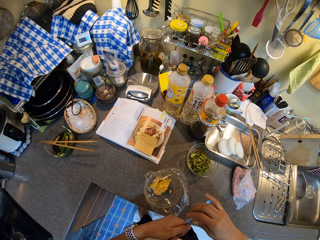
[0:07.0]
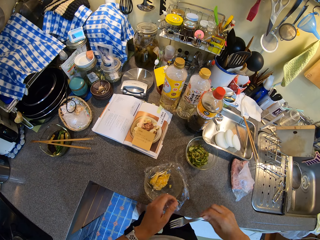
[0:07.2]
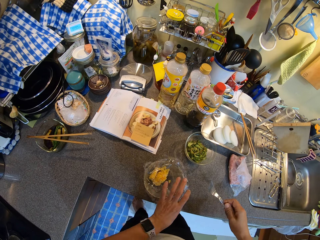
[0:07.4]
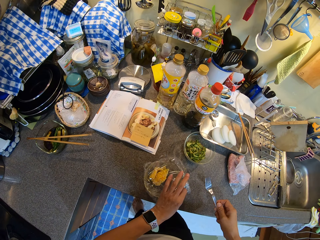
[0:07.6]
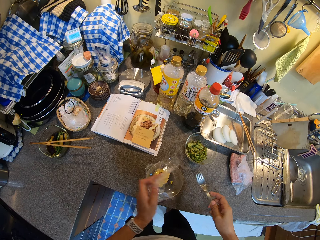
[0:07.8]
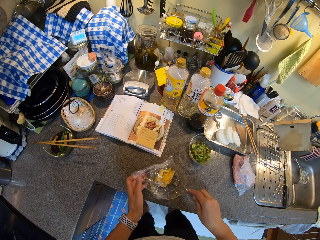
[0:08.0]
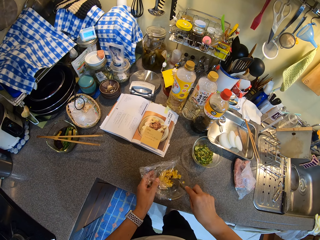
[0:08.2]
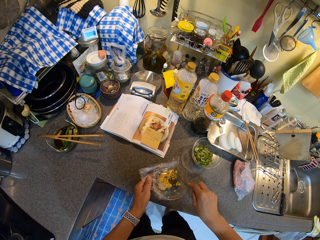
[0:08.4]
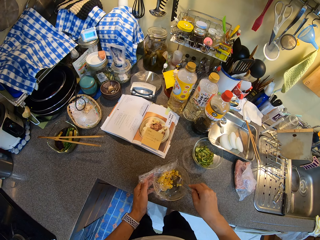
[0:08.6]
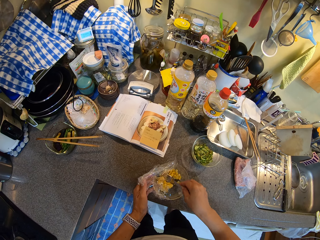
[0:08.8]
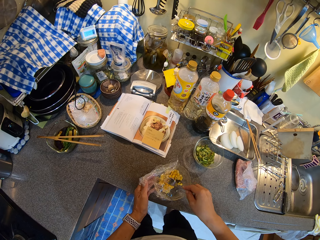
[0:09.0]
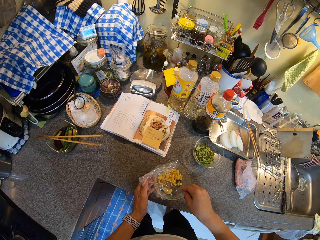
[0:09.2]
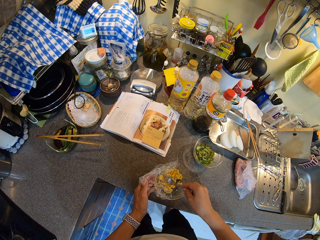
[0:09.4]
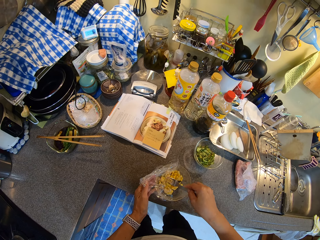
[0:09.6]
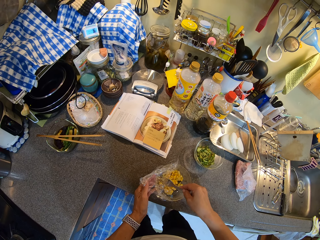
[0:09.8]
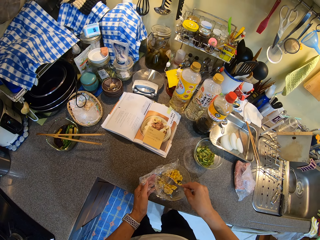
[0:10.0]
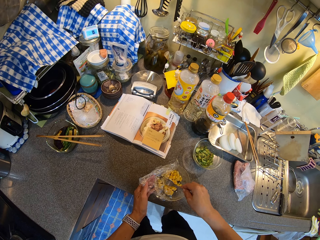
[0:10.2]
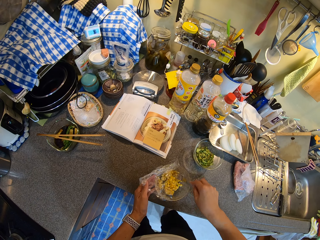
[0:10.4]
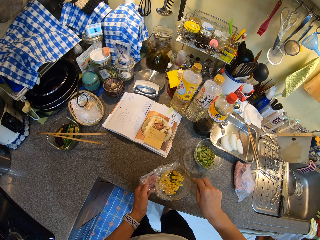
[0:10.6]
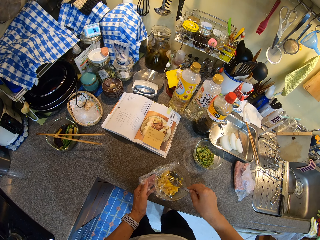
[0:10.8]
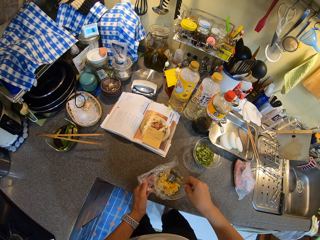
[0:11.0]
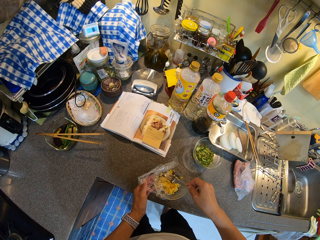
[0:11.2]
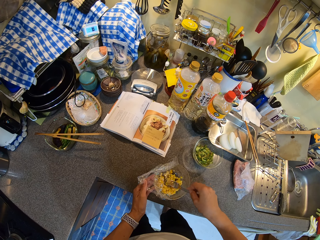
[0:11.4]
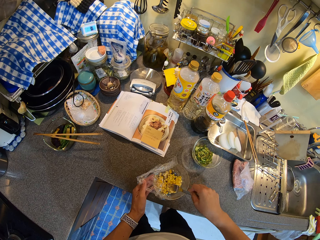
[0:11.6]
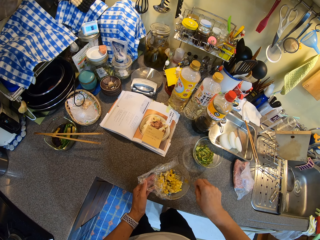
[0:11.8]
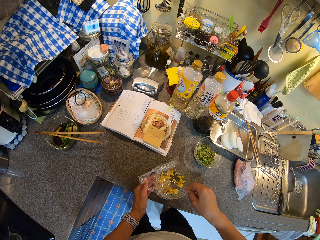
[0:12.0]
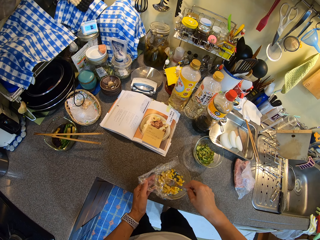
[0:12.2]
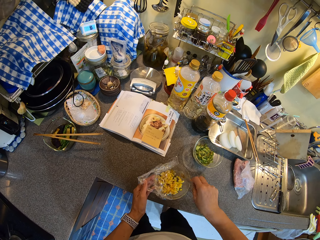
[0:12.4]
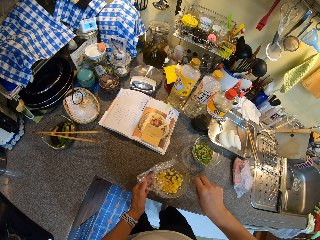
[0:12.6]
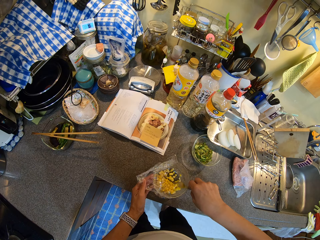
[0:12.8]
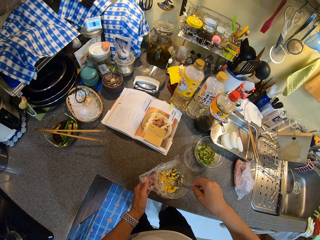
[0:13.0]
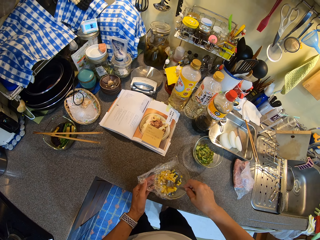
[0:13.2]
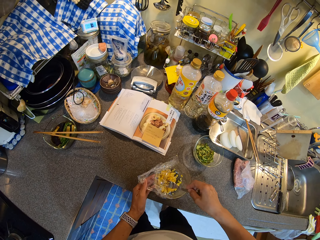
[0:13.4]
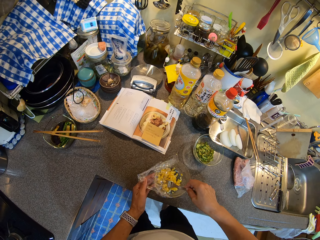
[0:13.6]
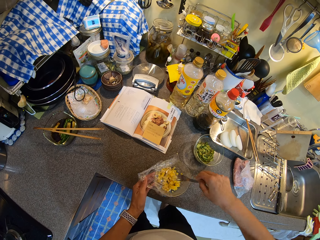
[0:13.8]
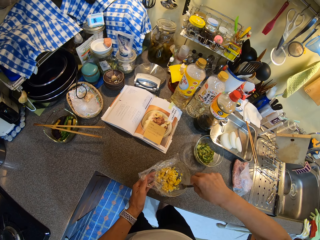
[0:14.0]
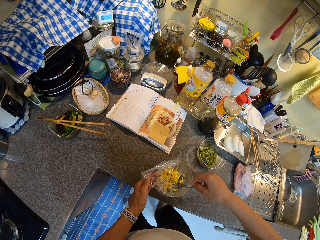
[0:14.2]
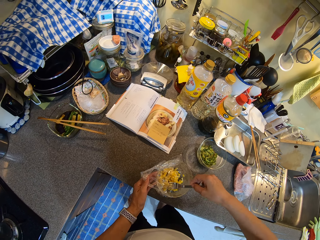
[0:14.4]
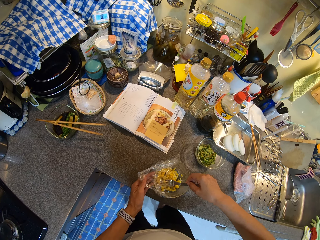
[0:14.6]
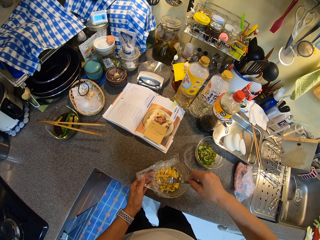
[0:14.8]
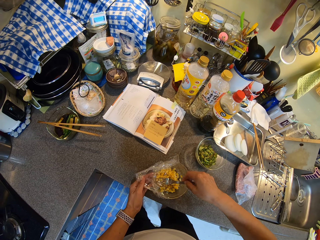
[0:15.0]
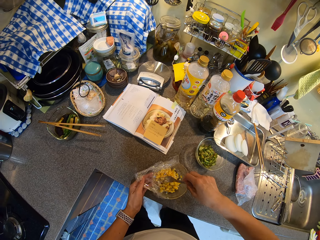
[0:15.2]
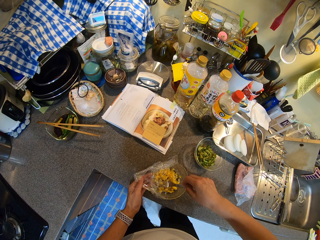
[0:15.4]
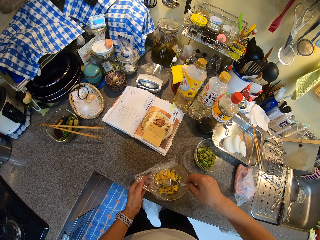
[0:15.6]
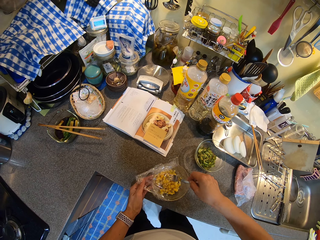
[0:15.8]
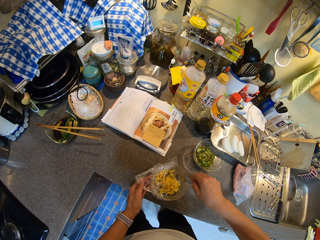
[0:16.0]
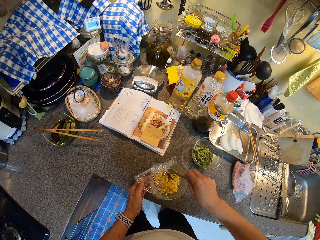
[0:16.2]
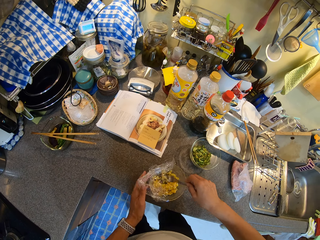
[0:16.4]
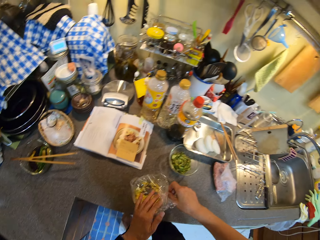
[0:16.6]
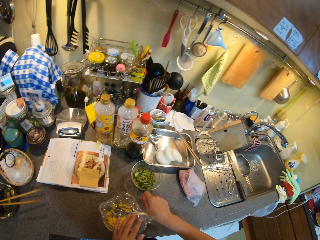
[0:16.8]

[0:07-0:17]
The camera wearer removes the cling film on the bowl. They stir a food in the bowl. They mash the cheese.

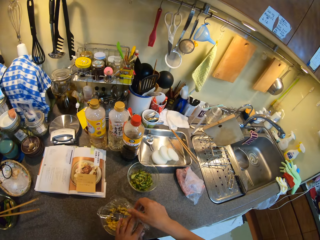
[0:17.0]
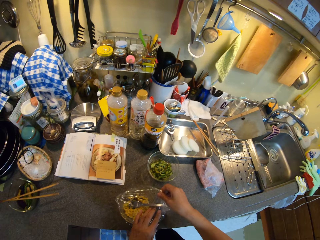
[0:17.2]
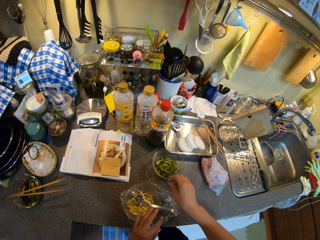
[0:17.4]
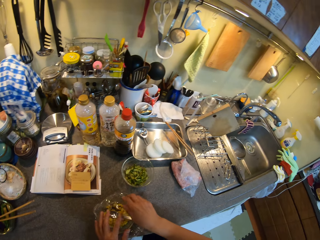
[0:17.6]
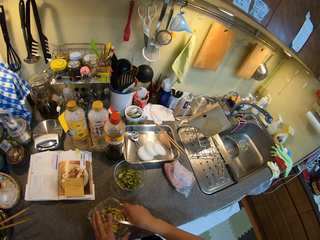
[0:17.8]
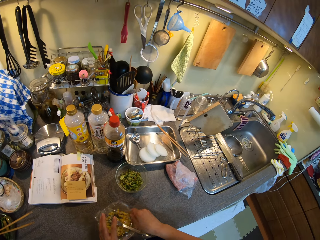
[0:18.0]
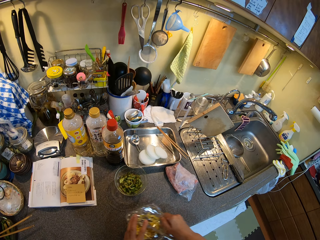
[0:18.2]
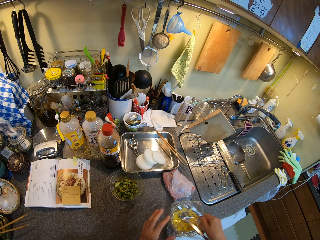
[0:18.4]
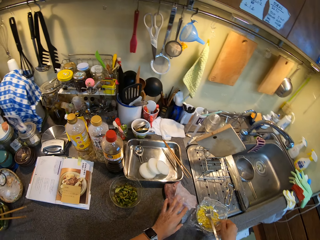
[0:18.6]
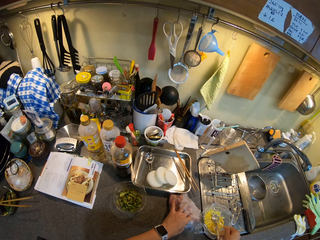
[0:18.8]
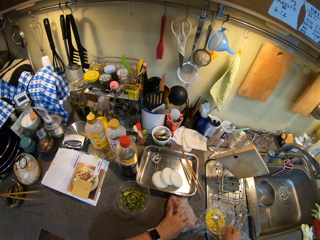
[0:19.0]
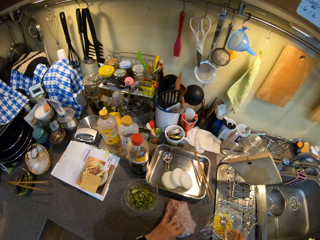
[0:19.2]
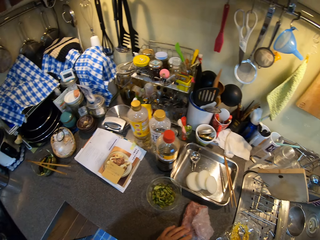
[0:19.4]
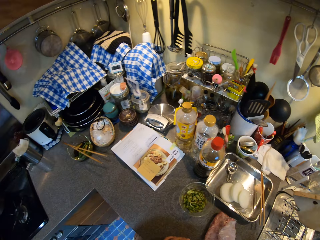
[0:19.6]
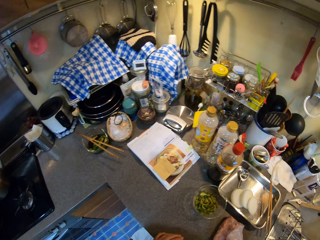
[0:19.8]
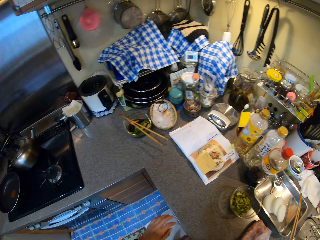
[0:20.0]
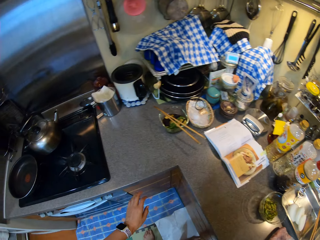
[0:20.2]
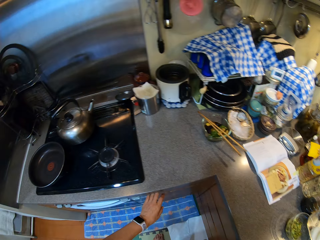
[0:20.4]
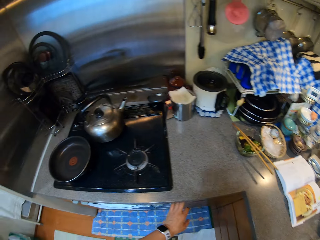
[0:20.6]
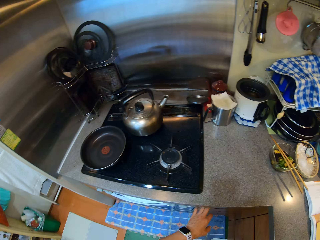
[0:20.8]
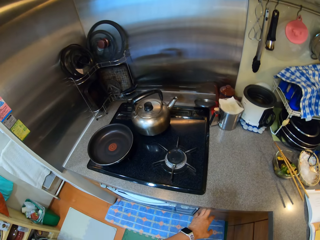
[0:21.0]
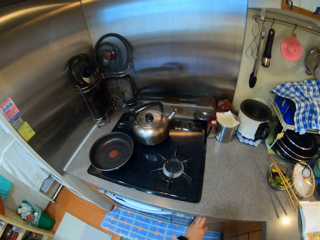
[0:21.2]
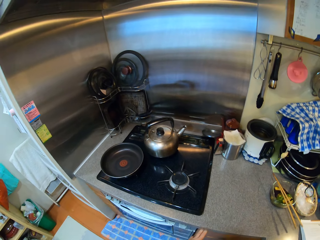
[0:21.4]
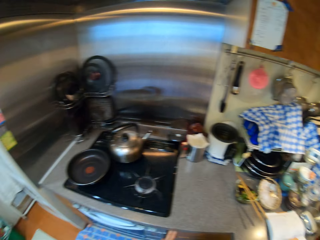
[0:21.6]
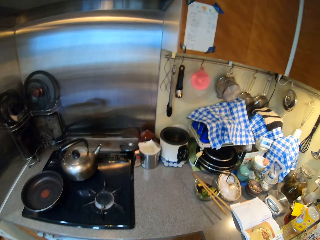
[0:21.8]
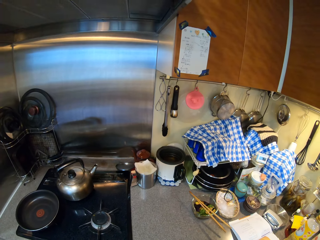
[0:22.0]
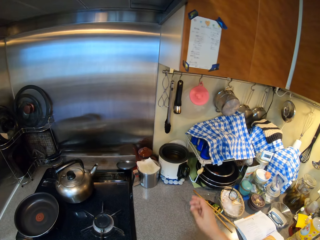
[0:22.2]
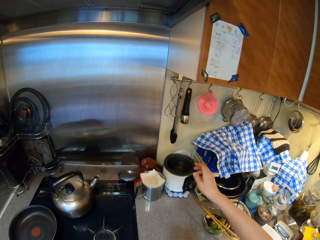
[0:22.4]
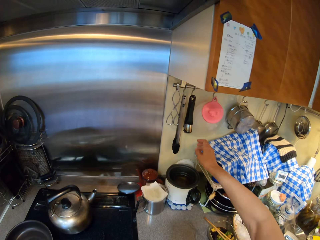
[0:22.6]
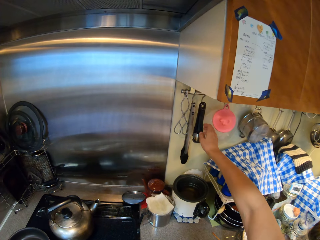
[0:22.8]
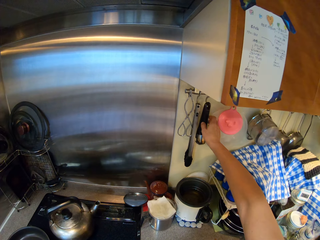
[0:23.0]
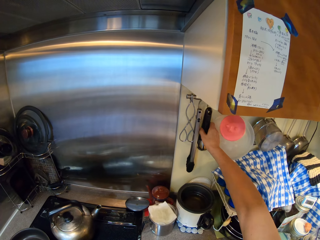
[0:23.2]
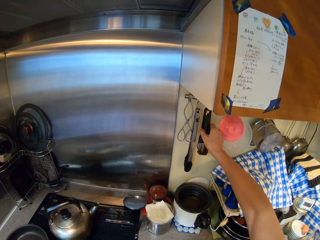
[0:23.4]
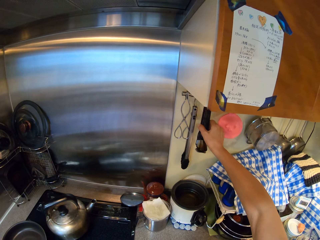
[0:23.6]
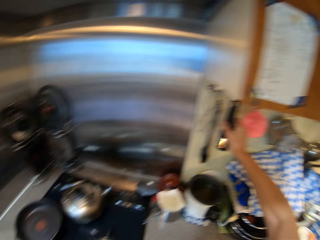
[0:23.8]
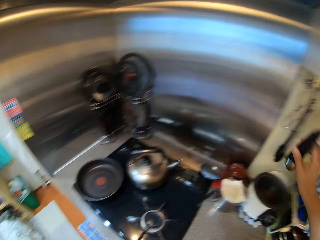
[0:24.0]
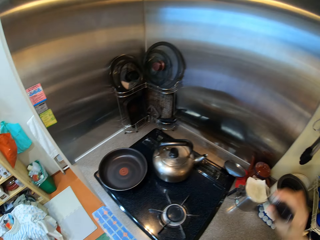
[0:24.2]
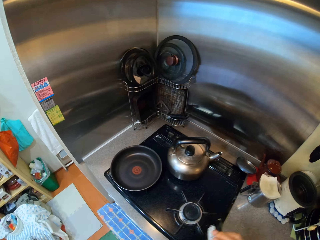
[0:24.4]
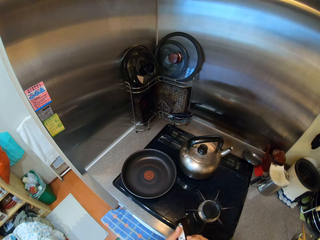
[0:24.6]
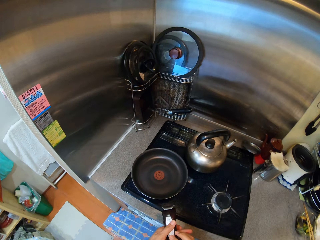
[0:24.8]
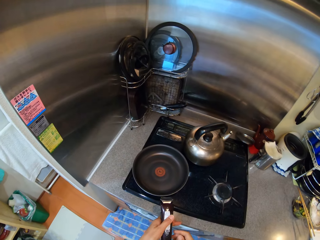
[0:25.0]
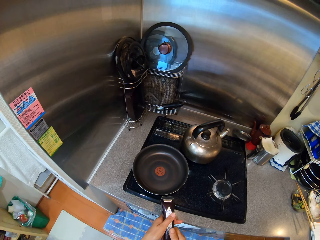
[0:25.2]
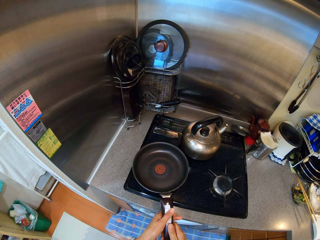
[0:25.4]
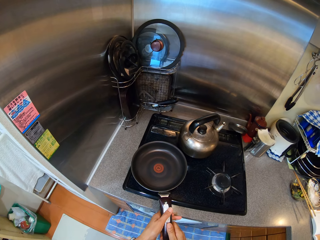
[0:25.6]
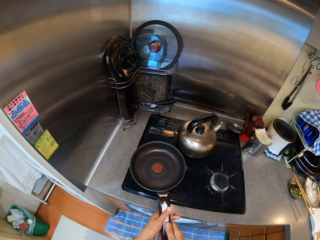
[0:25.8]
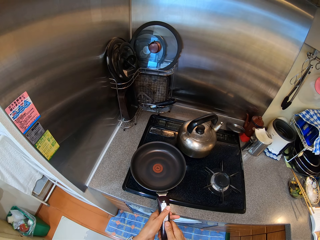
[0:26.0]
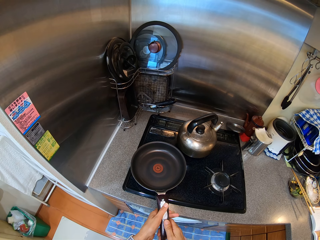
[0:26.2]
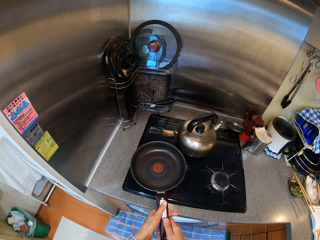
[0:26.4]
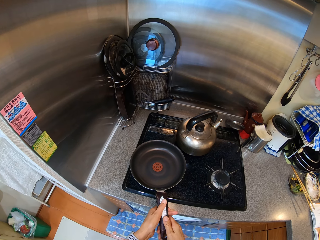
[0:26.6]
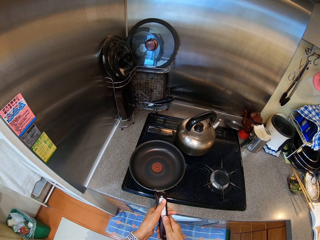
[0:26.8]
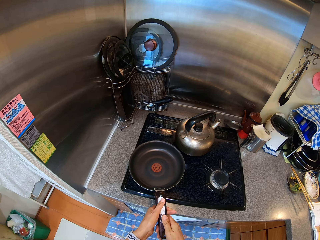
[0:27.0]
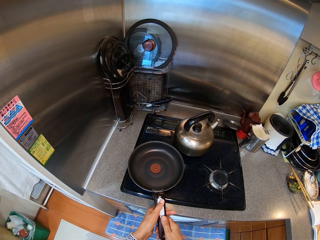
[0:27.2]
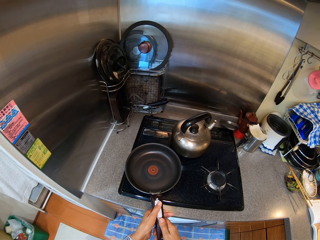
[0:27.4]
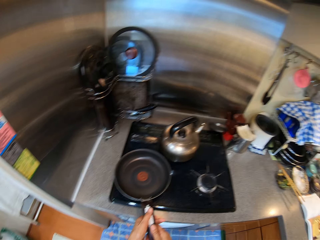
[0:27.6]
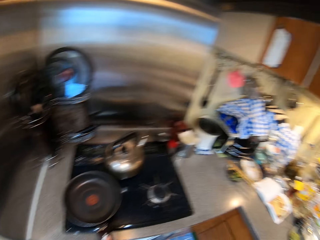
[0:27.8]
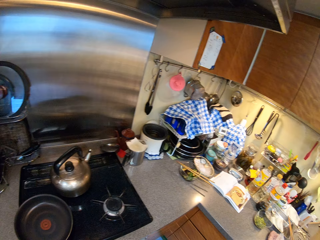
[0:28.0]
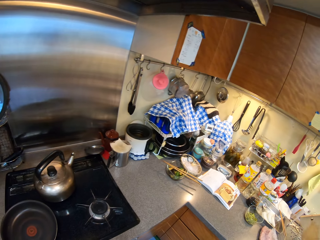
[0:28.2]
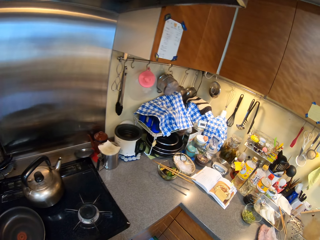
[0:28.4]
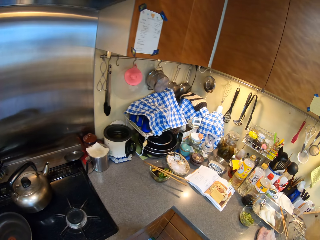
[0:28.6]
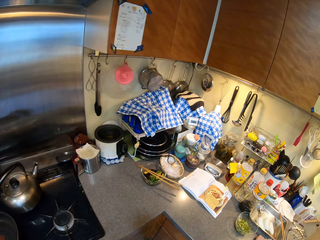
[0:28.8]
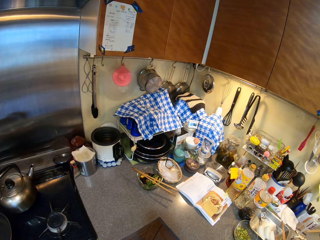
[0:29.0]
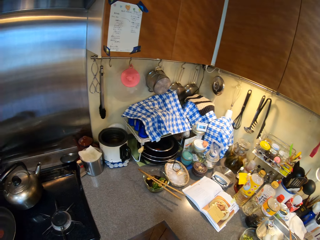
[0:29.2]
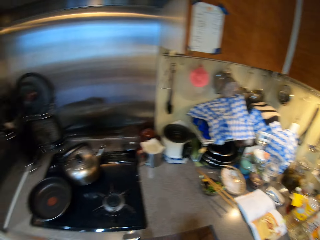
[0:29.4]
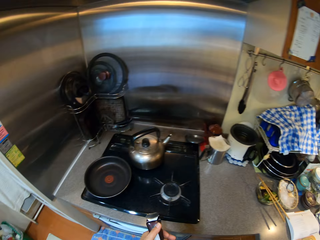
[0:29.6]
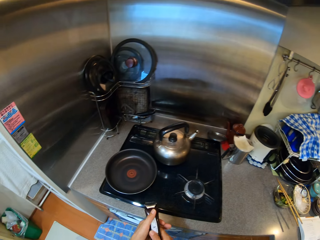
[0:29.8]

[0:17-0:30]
The camera wearer covers the nylon in the bowl. They move the bowl. They put the bowl on the cabinet. They move something. They open a cabinet. They pick up a cooking handle. They hook the handle in a cooking pan. They look around.
